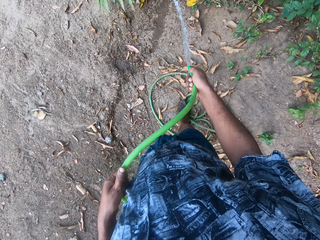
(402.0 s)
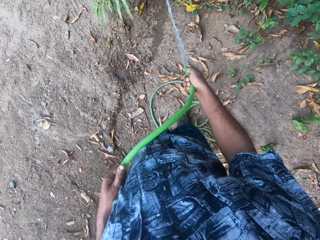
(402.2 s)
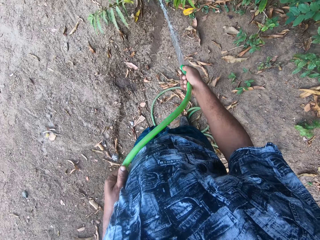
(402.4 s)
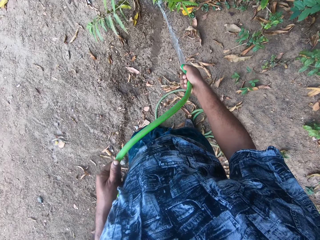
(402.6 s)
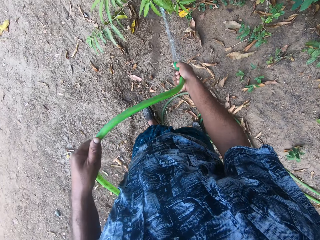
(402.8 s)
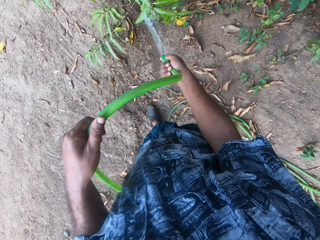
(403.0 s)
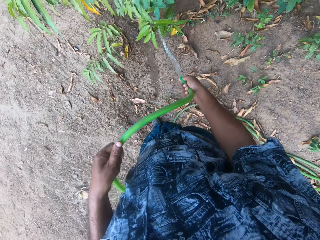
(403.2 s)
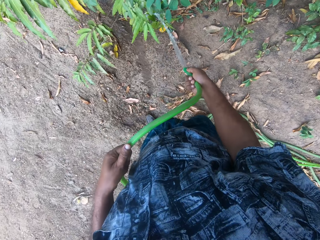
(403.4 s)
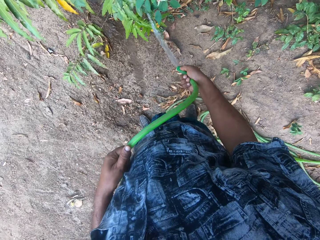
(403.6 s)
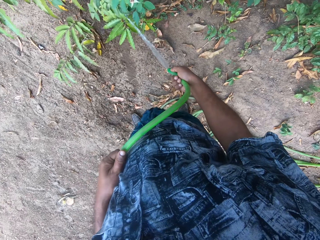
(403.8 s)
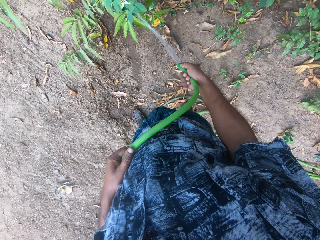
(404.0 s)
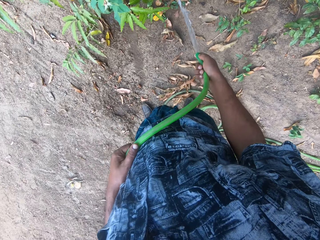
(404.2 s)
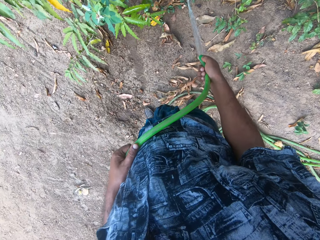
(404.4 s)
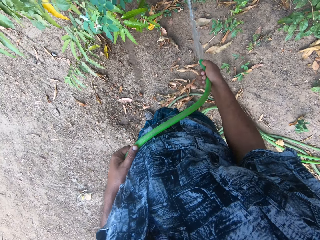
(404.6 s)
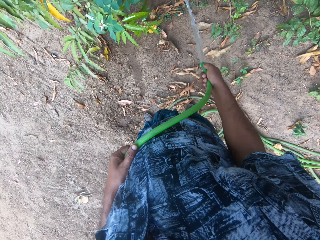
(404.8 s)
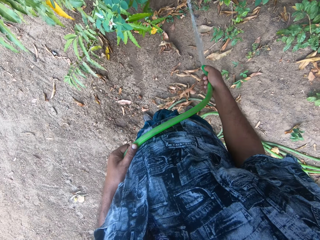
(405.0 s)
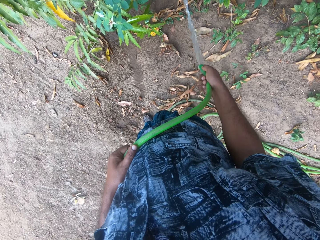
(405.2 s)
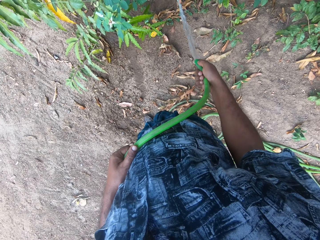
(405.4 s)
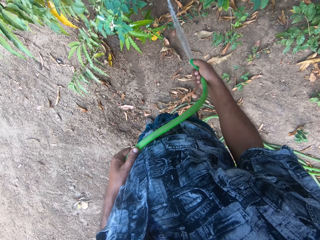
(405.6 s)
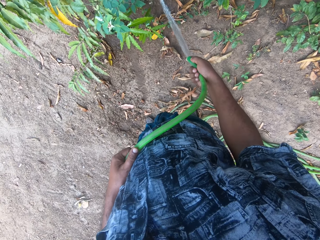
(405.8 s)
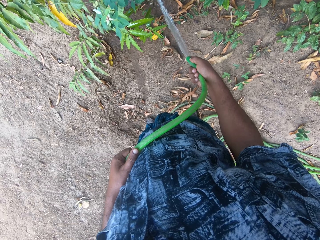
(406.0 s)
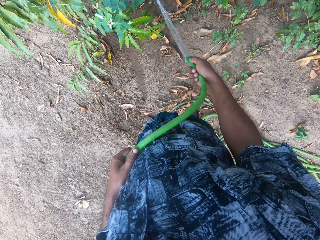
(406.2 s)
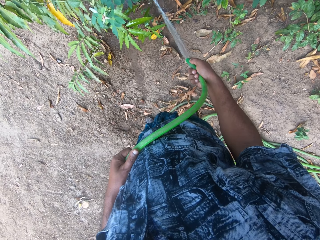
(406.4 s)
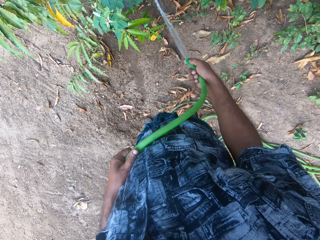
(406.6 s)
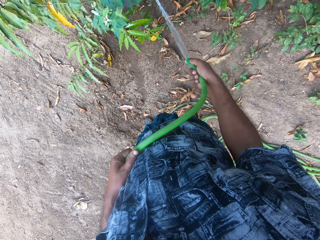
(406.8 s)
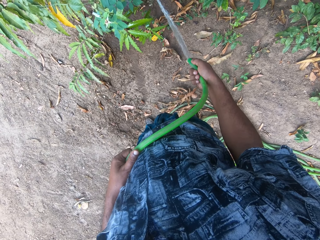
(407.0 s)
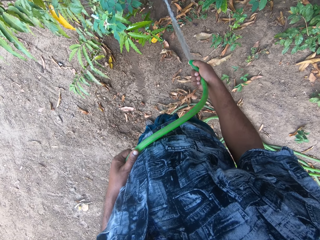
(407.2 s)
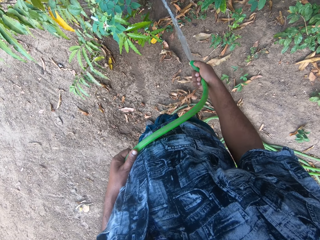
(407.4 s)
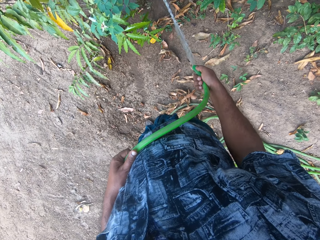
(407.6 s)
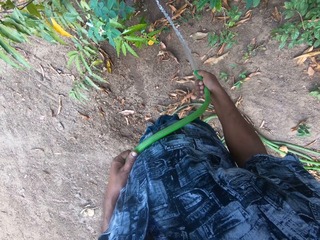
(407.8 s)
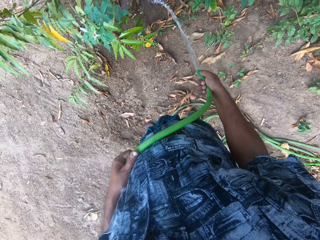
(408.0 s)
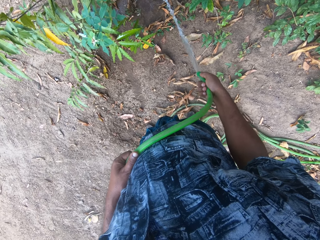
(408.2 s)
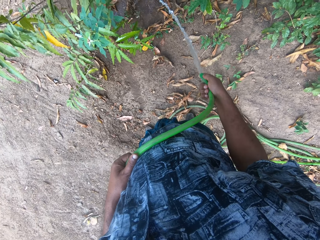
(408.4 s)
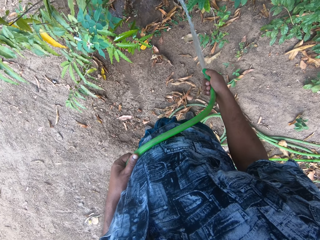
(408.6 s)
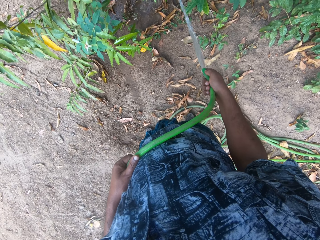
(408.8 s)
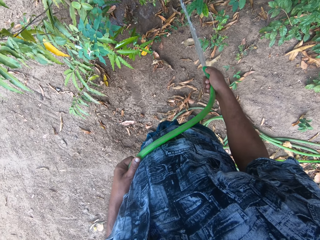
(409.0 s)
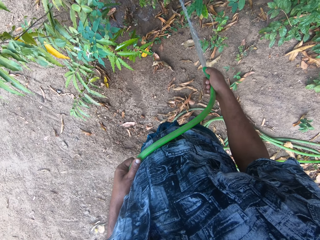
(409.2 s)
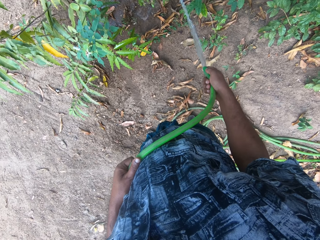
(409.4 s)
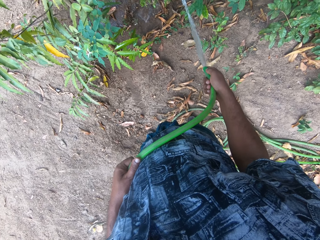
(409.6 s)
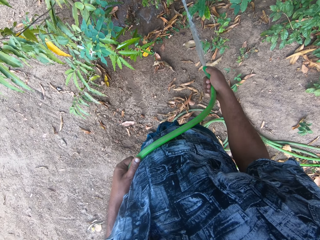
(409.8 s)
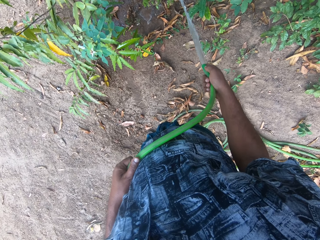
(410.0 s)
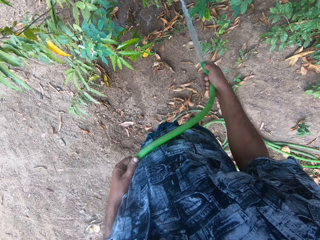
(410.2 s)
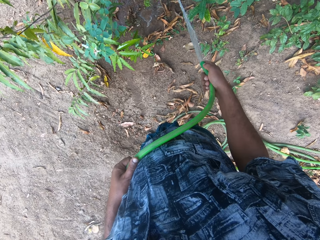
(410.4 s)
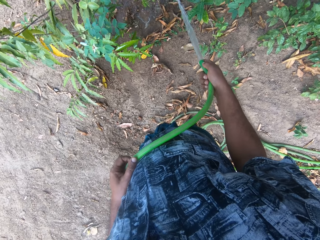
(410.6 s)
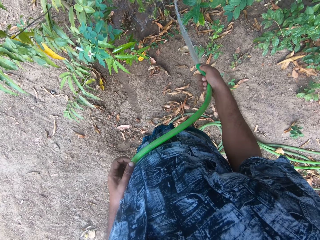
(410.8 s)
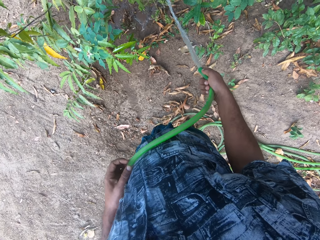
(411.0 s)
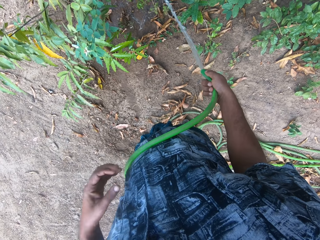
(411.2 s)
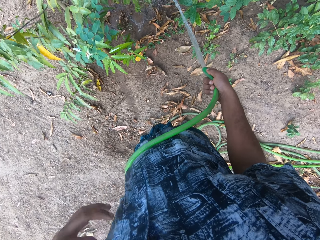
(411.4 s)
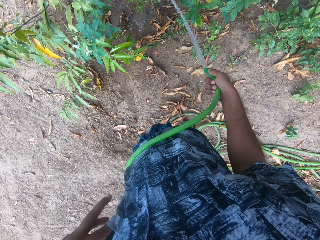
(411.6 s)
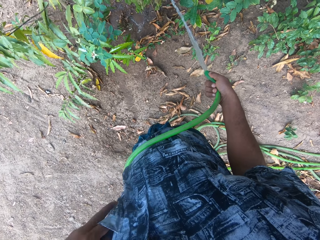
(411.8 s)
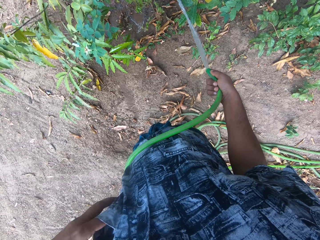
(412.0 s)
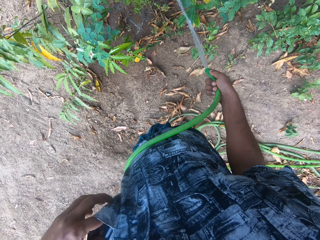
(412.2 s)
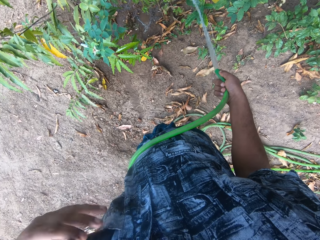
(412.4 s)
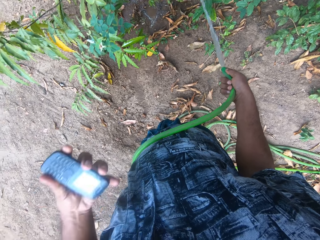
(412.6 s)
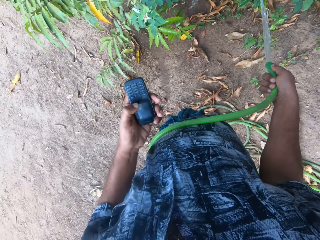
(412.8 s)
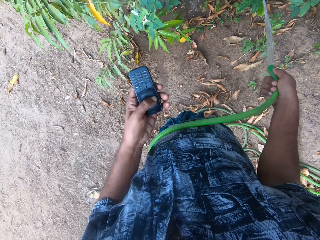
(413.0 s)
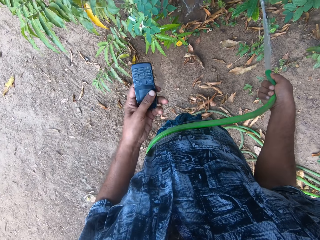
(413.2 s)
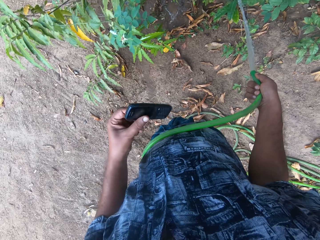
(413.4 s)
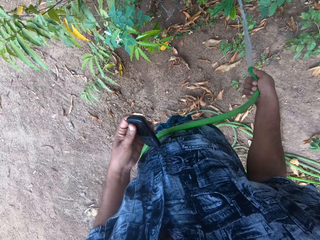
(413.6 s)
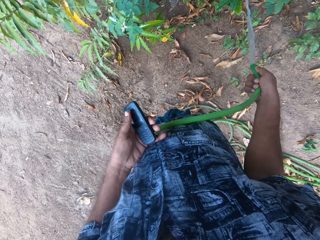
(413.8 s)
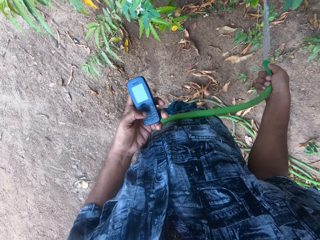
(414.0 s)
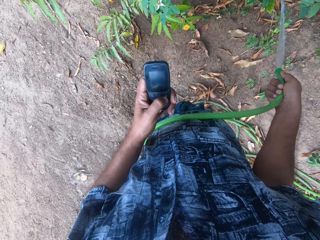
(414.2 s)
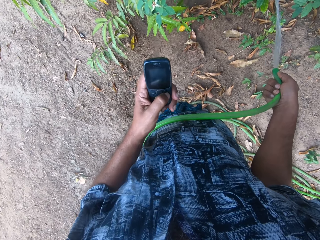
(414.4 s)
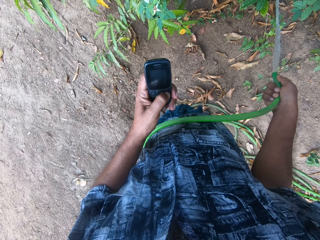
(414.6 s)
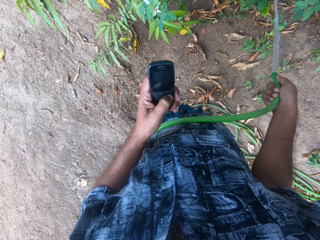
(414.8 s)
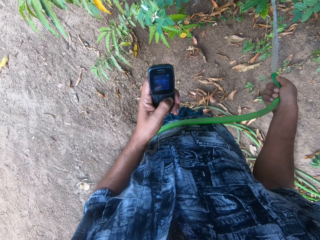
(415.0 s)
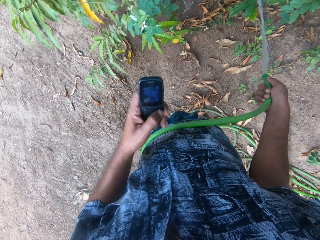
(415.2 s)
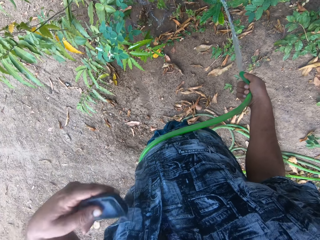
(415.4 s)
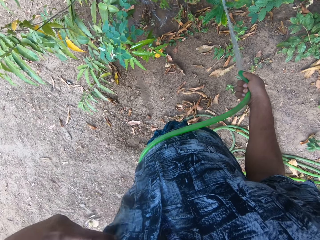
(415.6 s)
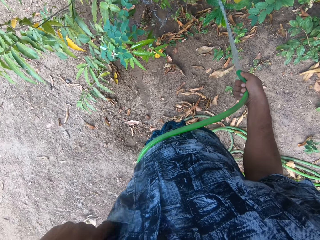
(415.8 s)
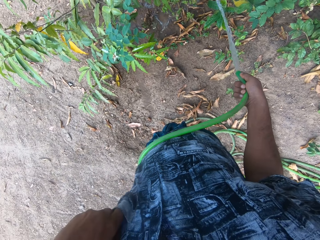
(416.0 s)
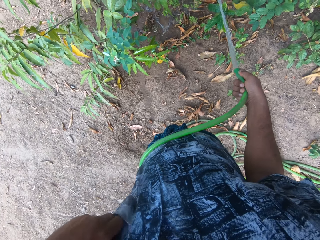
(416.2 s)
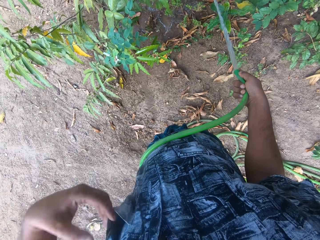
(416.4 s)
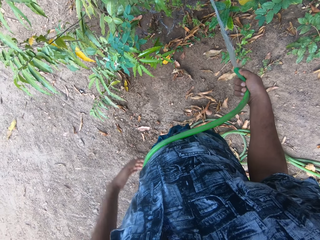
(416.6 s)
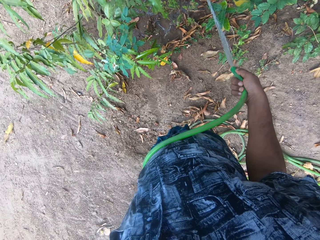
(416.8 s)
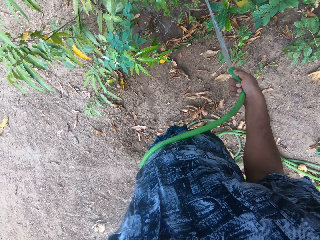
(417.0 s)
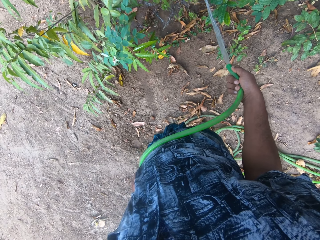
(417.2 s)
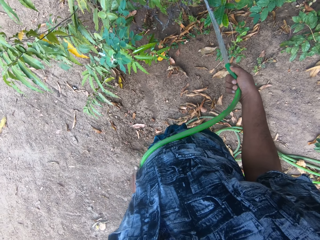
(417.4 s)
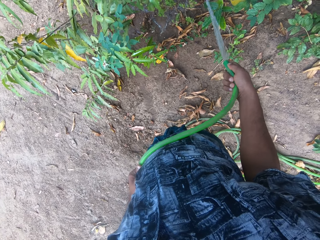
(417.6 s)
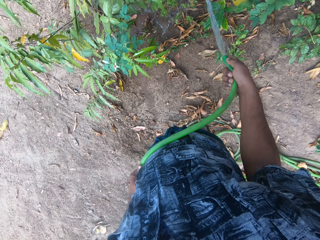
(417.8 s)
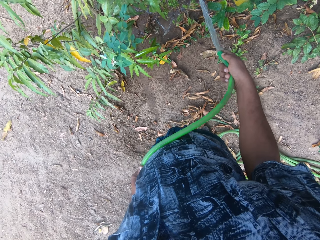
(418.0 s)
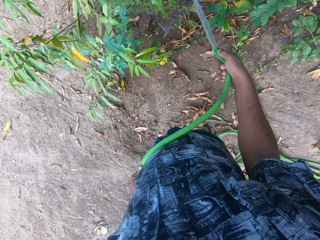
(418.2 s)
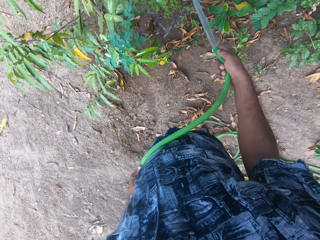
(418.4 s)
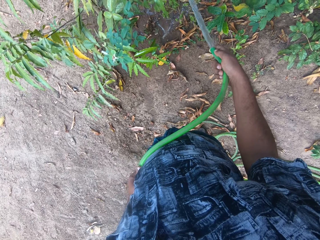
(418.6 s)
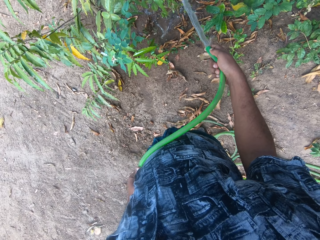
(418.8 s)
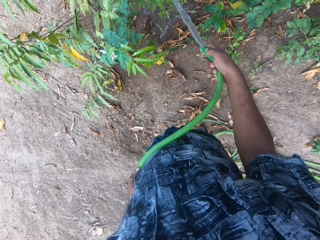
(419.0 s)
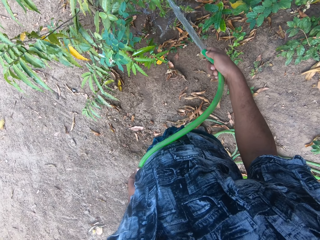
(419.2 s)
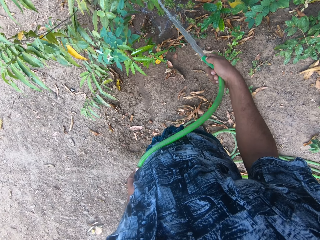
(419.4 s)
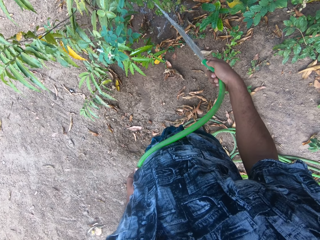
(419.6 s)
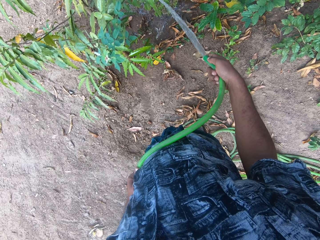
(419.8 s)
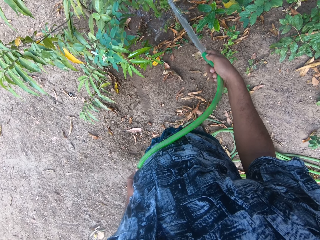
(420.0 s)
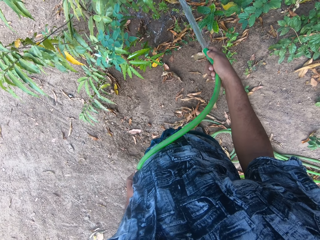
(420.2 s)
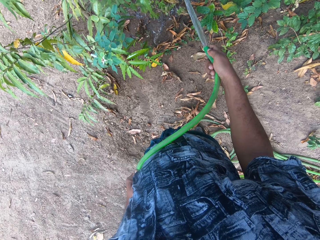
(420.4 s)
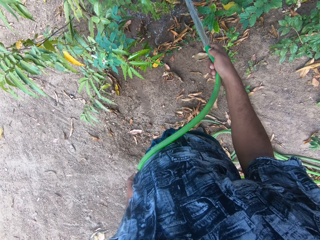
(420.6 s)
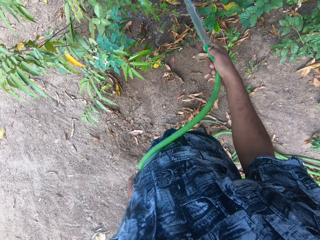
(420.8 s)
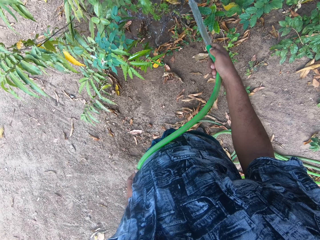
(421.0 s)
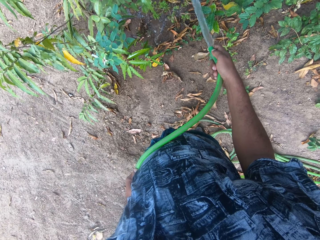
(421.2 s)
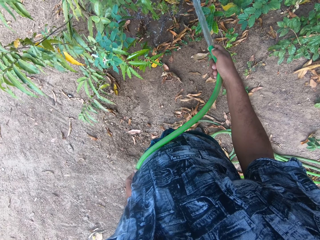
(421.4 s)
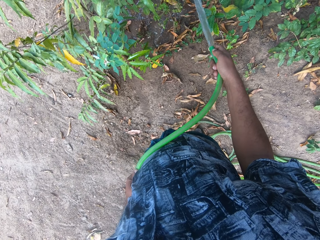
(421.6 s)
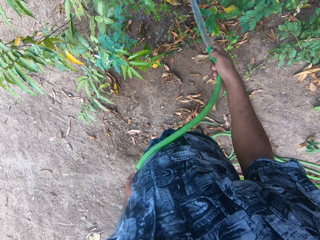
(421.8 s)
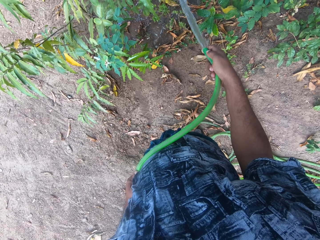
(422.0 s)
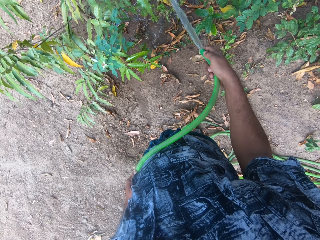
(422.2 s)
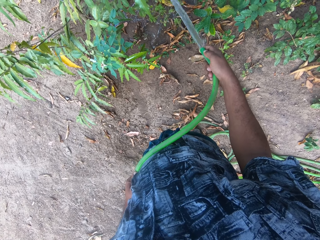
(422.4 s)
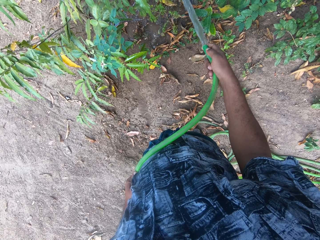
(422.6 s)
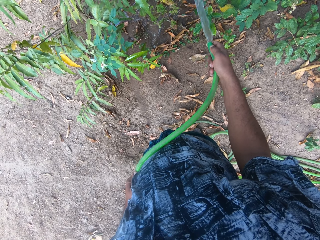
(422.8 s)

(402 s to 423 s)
The camera wearer waters the plant. He waters the plant on the ground with water from the hose in his right hand. He removes a phone from a pocket on his shirt with his left hand. He adjusts the phone. He operates the phone in his left hand and looks at the phone. He puts the phone in the pocket on his shirt with his left hand. He waters the plant on the ground with water from the hose in both hands.
